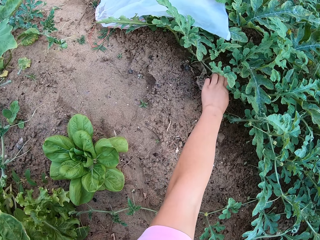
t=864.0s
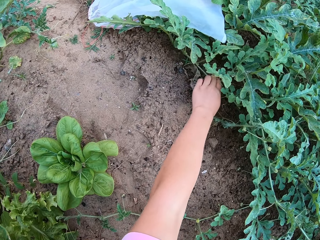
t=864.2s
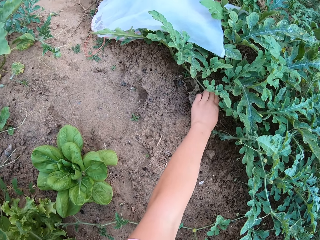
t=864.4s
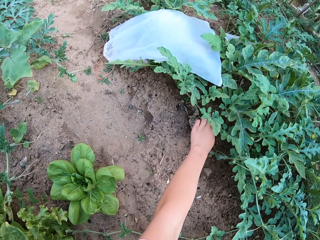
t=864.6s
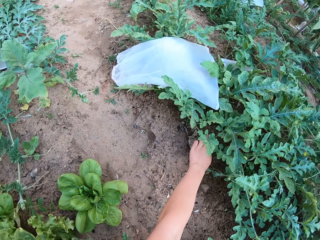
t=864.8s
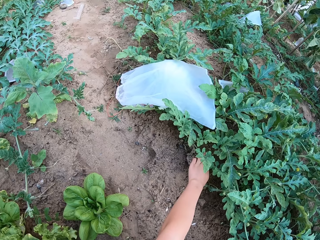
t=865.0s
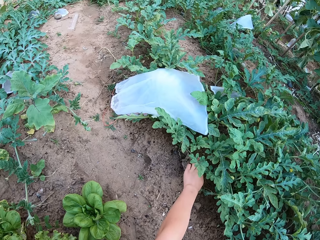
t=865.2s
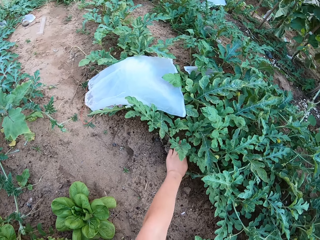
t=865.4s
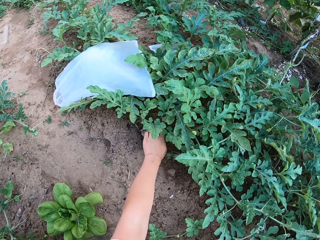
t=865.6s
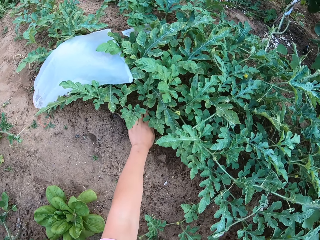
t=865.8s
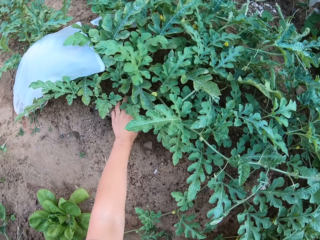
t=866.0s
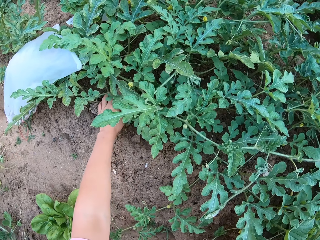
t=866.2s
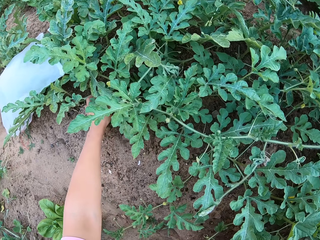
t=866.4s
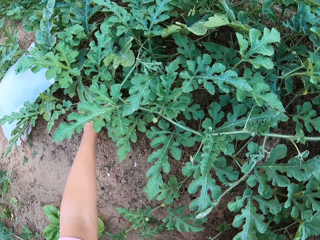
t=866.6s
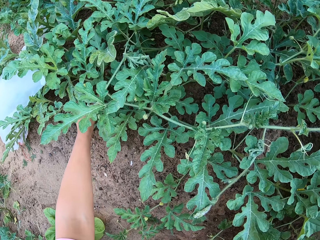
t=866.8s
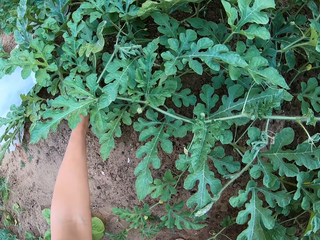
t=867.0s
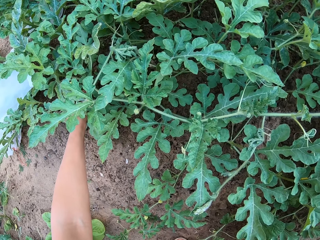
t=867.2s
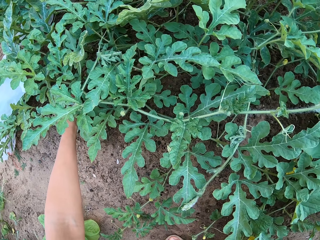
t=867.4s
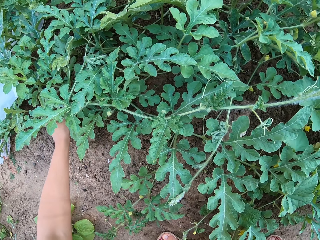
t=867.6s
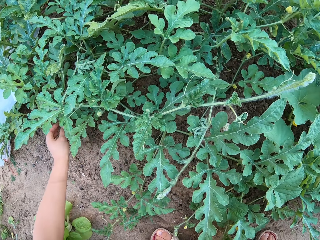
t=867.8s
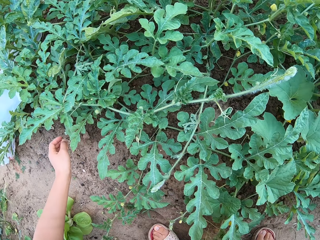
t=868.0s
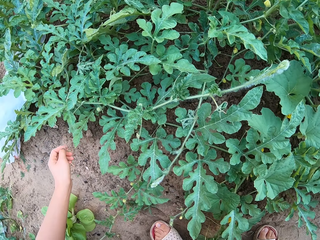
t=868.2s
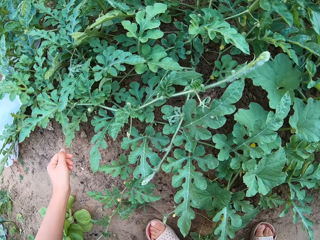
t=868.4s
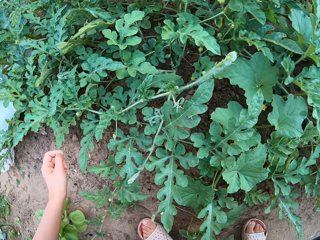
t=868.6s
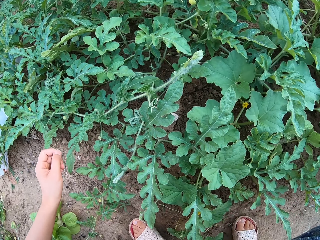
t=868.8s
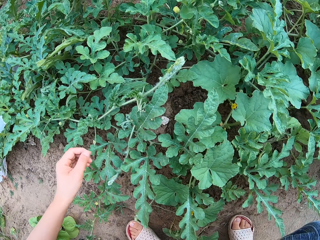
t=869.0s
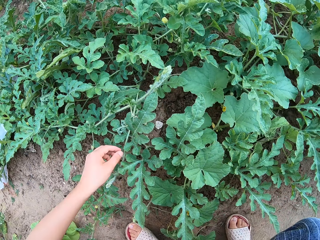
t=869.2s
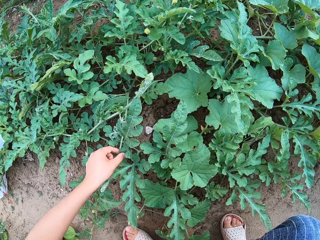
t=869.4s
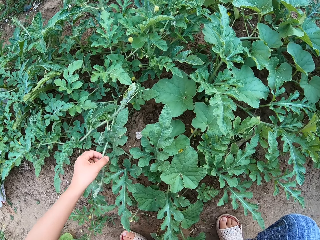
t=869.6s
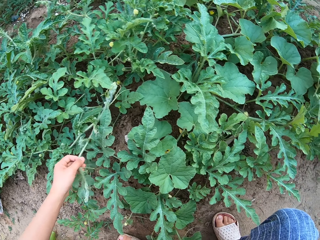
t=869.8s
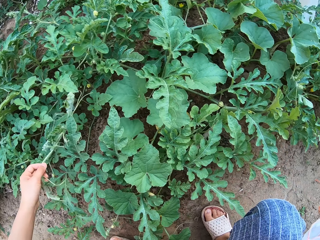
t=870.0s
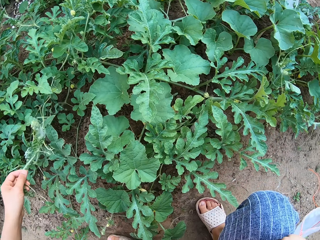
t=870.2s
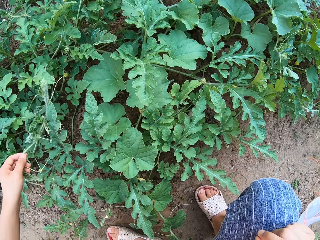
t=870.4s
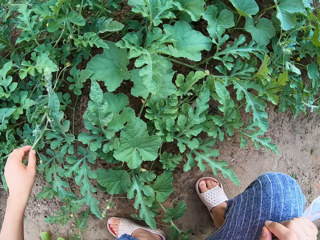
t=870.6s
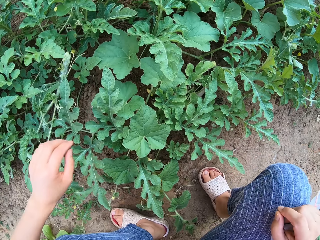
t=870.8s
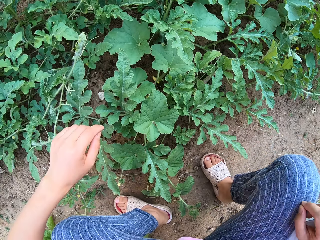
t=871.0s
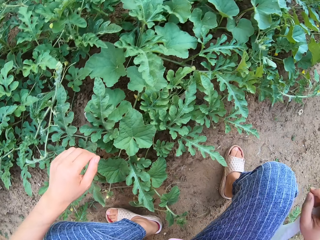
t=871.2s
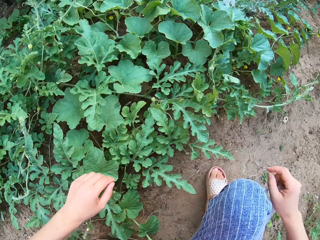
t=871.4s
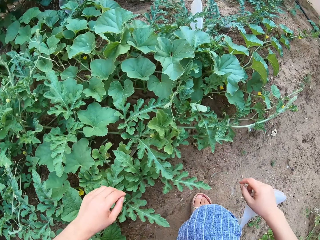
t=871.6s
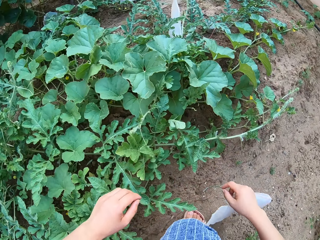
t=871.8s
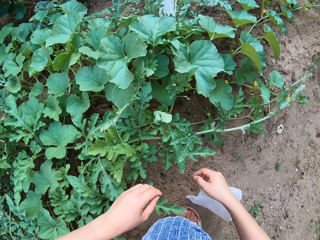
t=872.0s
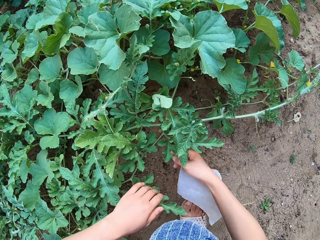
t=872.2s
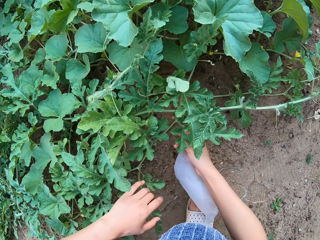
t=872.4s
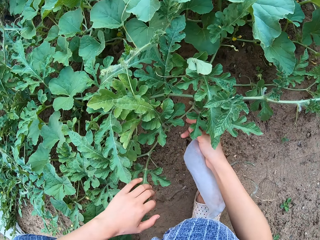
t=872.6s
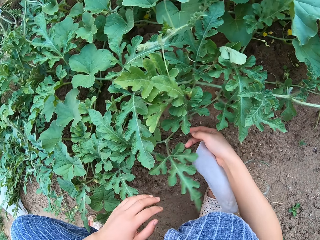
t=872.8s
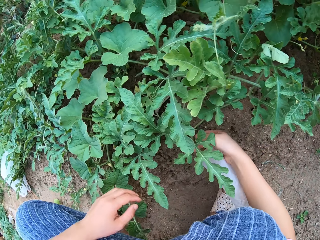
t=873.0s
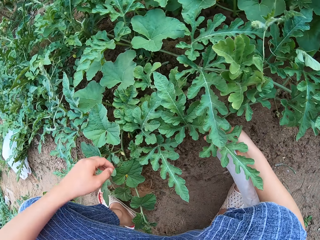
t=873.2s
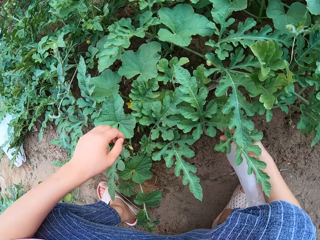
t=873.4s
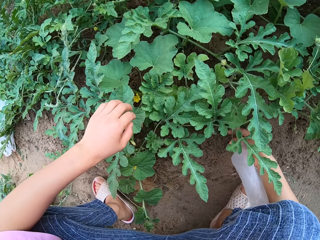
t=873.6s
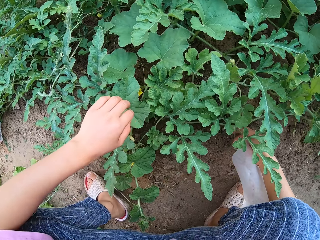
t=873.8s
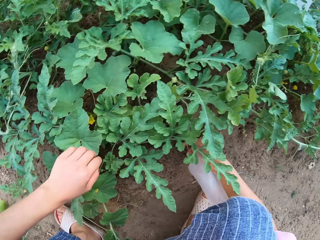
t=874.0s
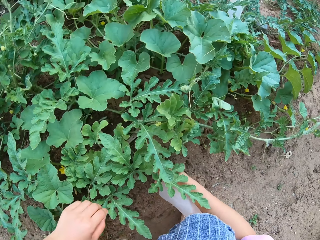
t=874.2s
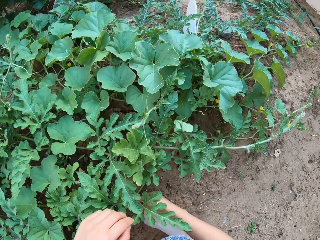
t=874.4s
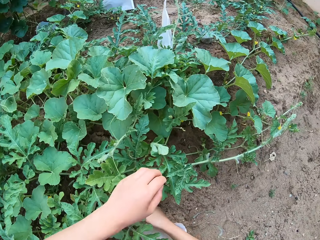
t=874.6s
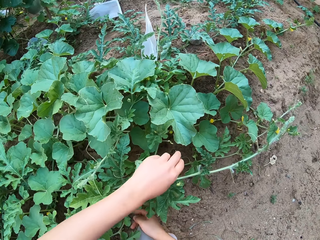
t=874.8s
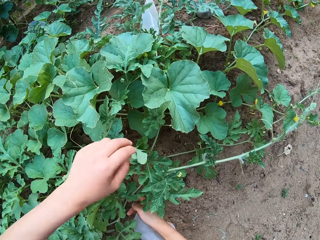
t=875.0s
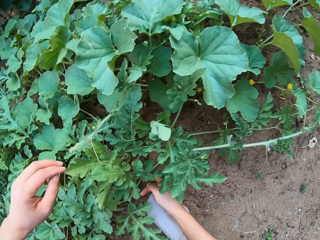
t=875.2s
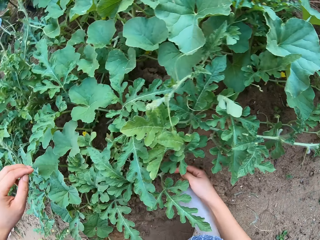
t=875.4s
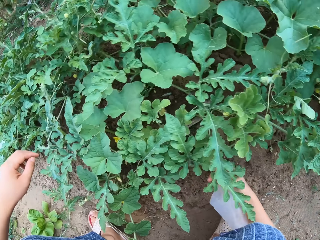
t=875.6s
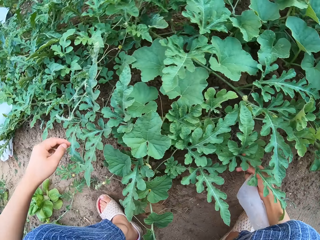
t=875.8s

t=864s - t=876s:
The camera wearer grabs the watermelon plant stem with a hand. They look around on a watermelon garden. They touch the plant stem.

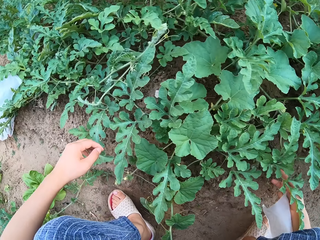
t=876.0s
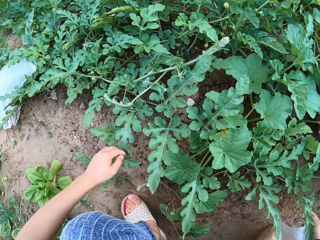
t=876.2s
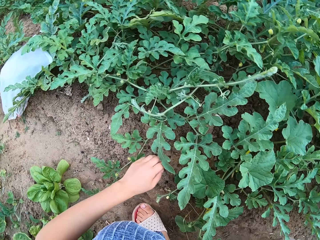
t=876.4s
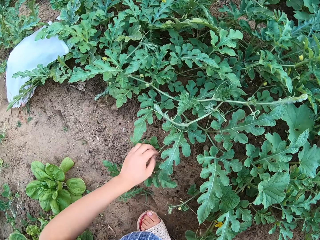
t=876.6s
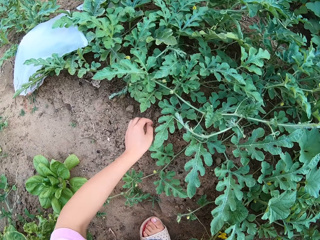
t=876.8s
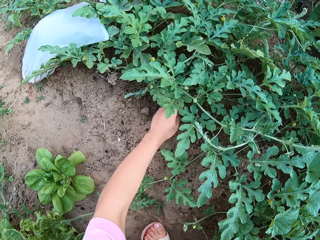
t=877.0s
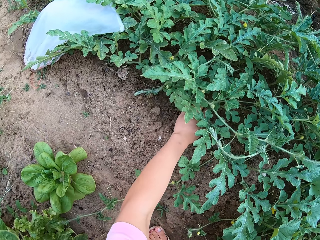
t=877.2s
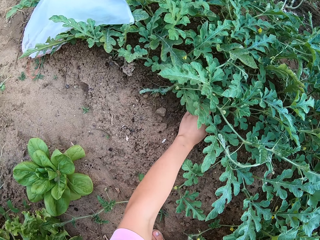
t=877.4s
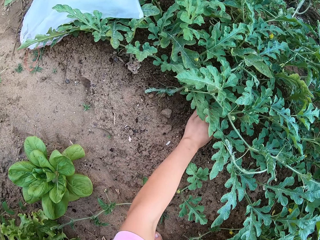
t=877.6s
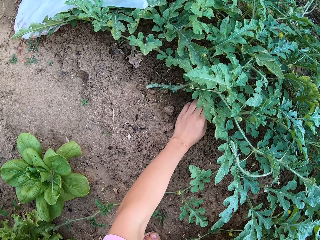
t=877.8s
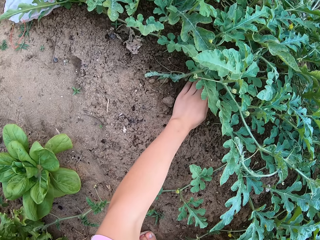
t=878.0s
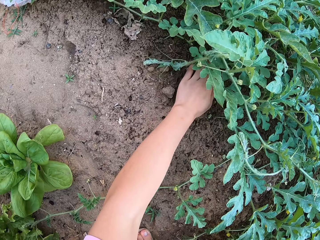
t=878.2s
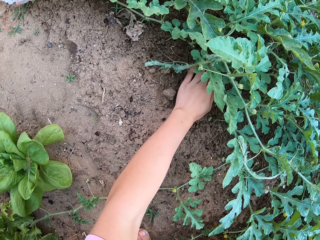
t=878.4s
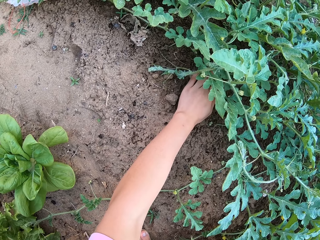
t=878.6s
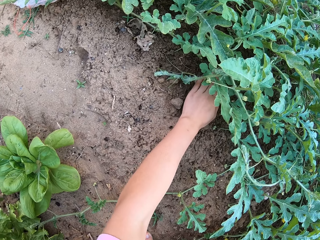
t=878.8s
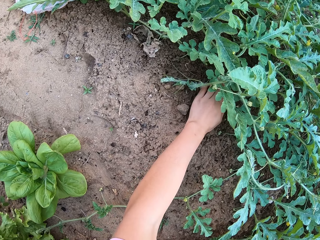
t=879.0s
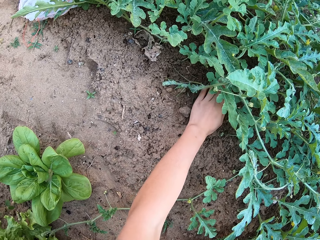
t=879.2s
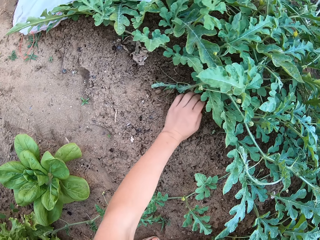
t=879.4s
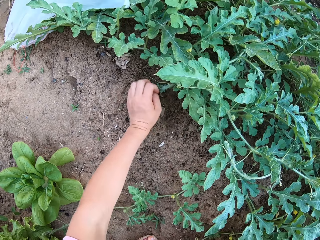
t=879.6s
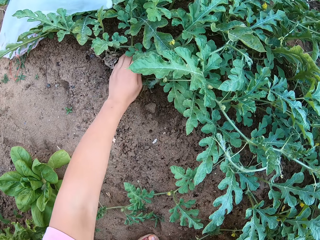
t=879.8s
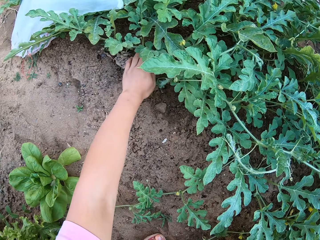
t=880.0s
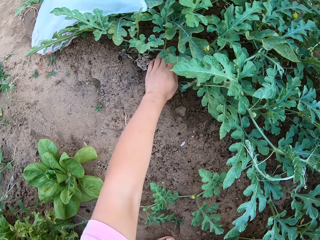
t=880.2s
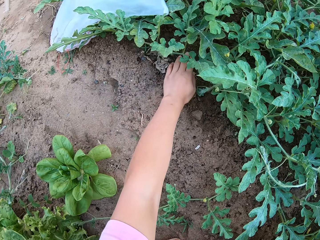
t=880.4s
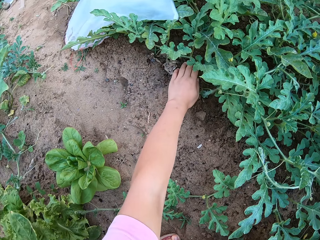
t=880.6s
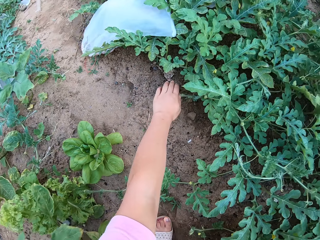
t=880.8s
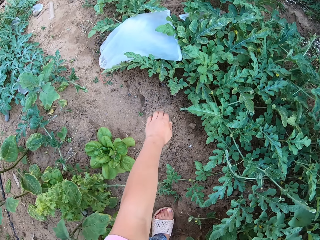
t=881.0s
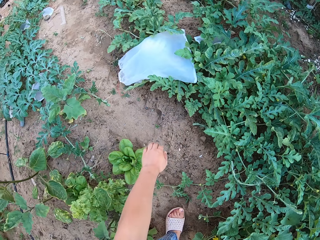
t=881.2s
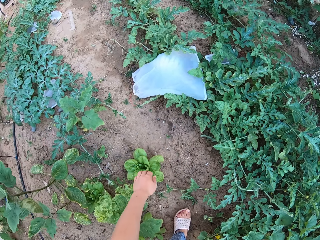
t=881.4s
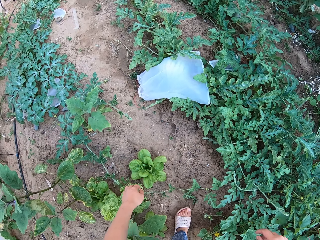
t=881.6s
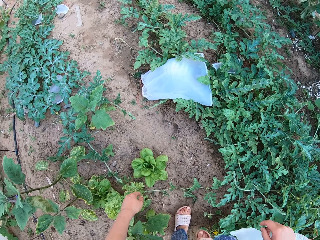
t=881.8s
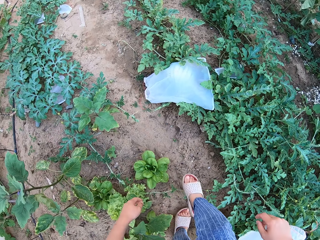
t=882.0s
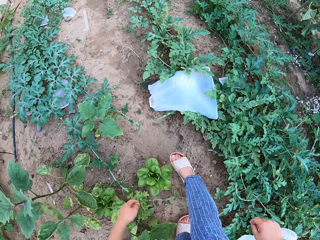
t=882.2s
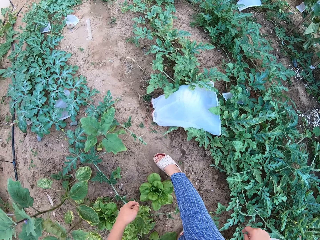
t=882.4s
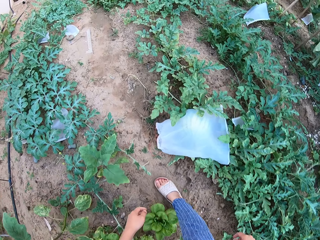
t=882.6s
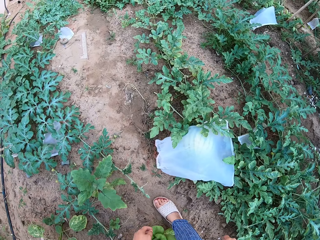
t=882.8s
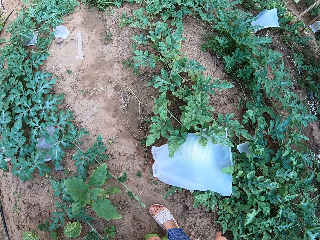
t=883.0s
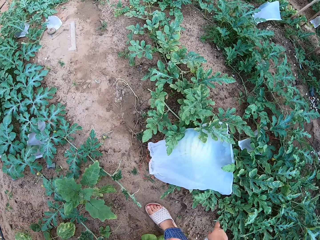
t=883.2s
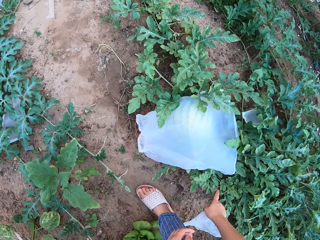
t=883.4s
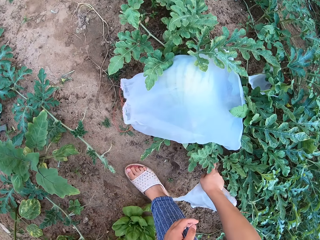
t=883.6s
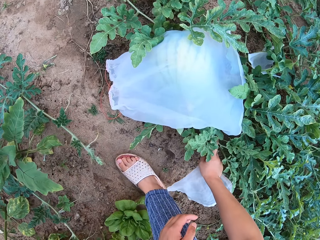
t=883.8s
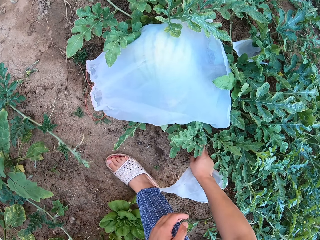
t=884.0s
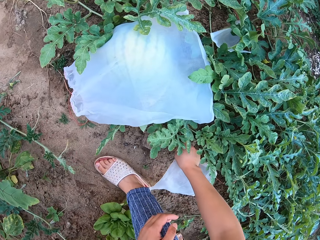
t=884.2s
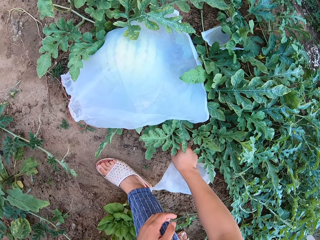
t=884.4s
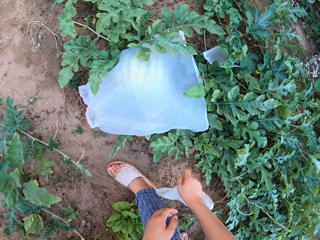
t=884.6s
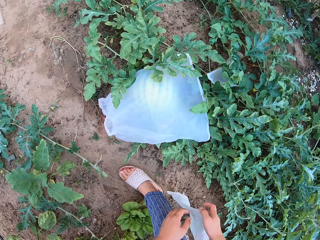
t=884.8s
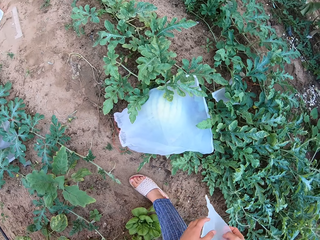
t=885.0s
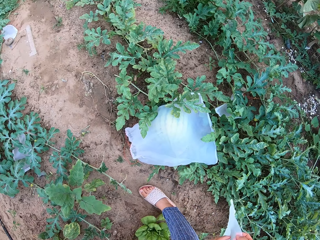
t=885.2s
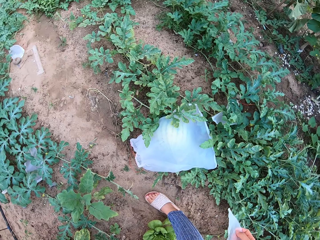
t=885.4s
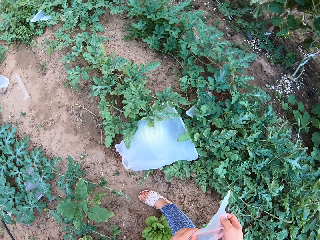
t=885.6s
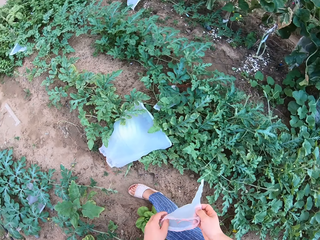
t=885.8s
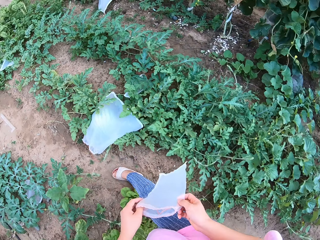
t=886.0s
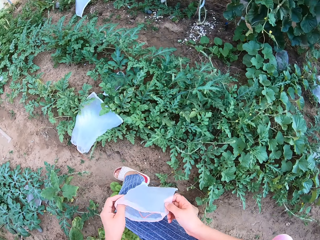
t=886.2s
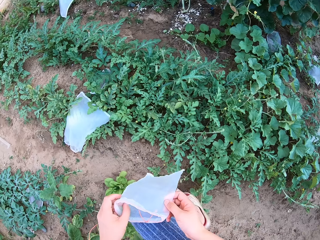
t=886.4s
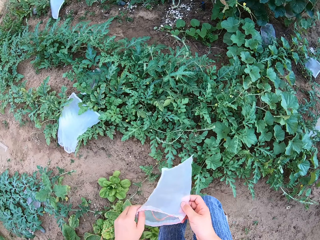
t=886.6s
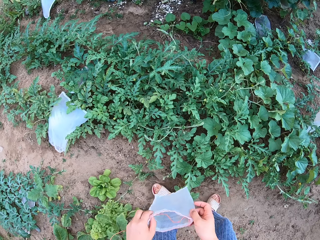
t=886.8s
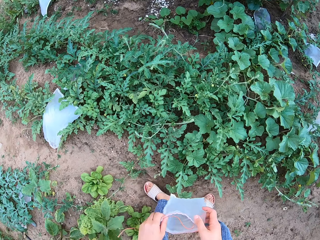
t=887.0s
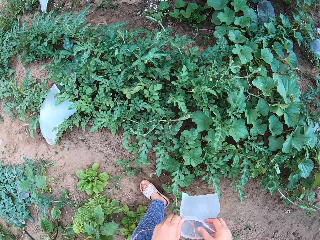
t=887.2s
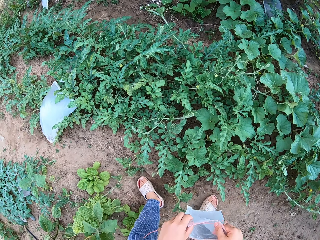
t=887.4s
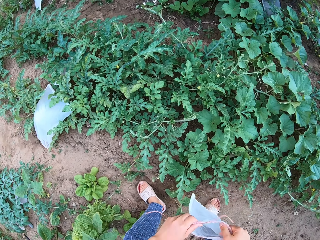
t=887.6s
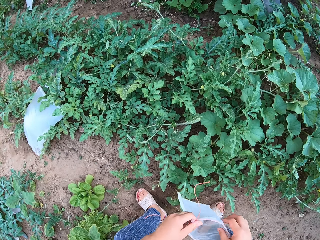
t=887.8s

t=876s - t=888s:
The camera wearer walks around.
